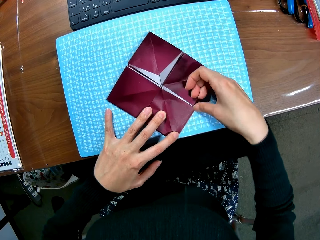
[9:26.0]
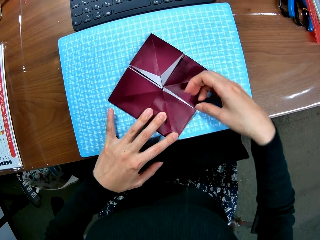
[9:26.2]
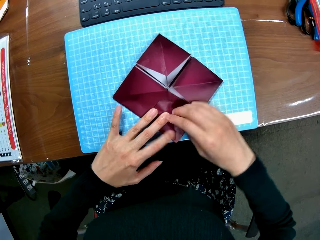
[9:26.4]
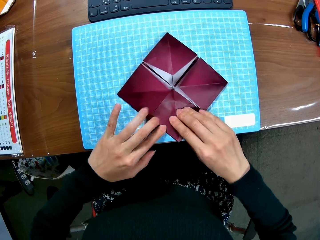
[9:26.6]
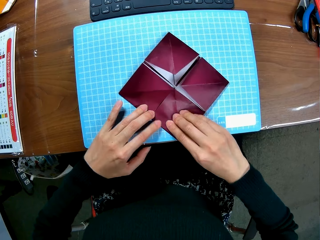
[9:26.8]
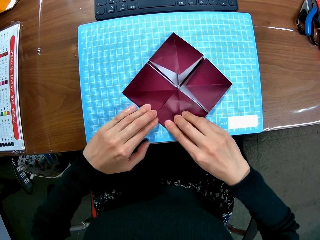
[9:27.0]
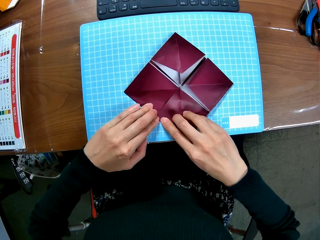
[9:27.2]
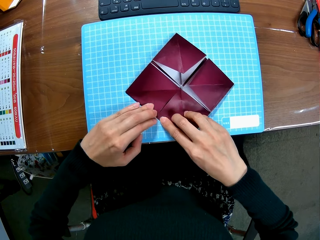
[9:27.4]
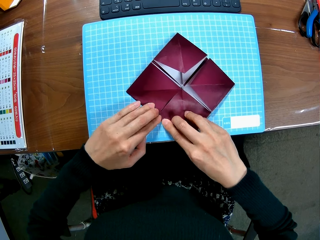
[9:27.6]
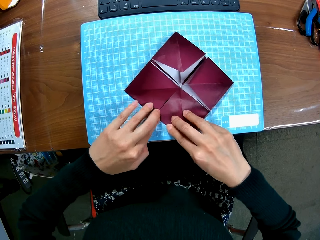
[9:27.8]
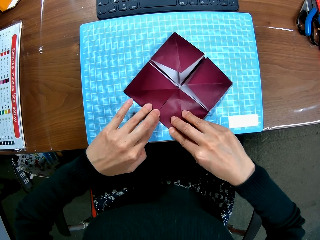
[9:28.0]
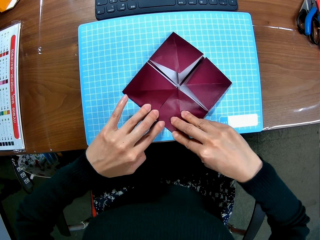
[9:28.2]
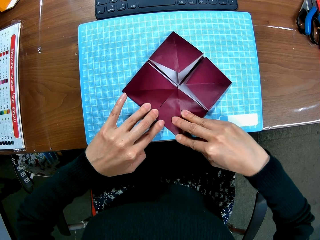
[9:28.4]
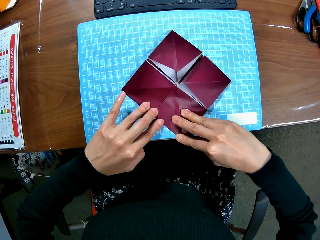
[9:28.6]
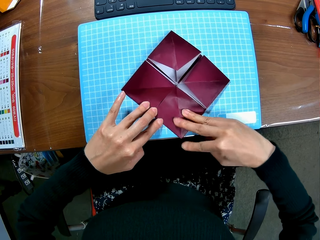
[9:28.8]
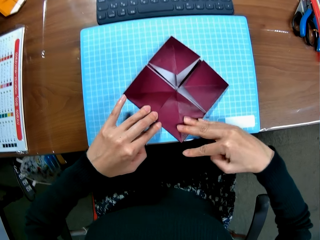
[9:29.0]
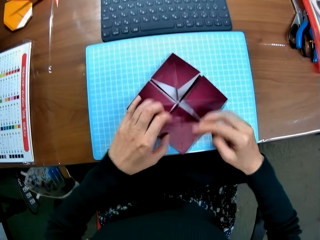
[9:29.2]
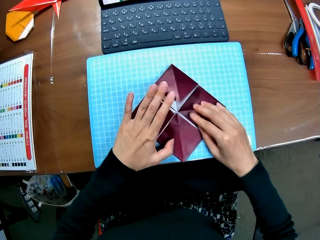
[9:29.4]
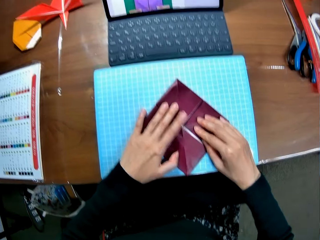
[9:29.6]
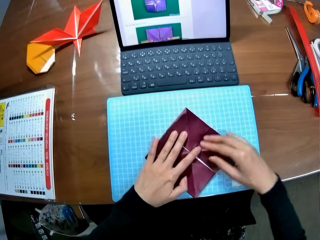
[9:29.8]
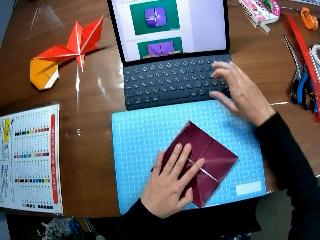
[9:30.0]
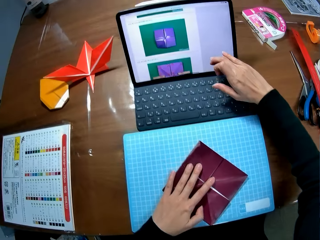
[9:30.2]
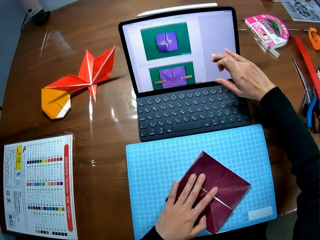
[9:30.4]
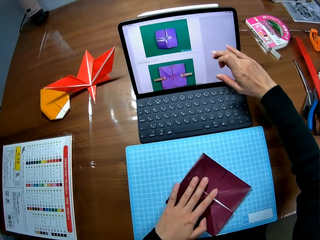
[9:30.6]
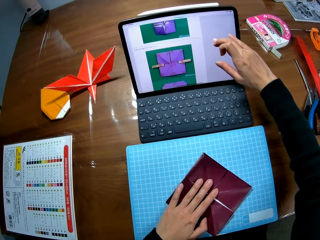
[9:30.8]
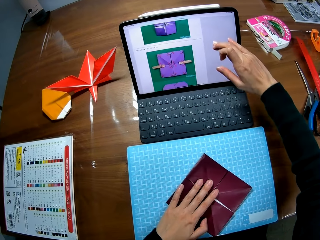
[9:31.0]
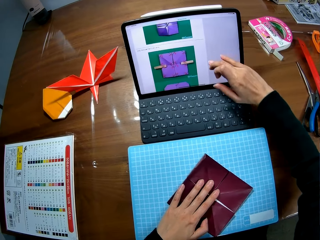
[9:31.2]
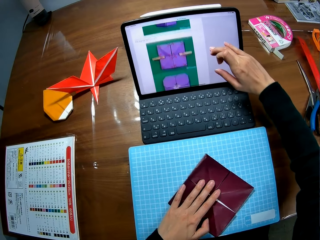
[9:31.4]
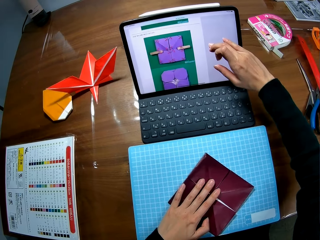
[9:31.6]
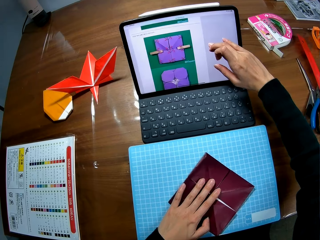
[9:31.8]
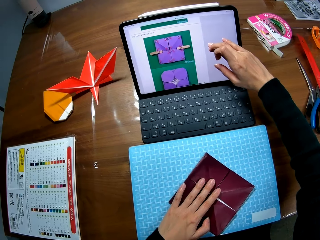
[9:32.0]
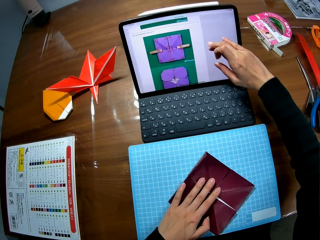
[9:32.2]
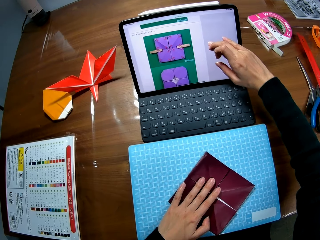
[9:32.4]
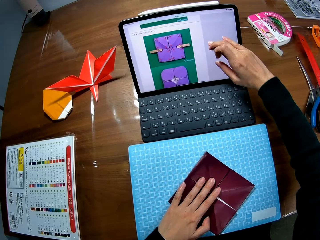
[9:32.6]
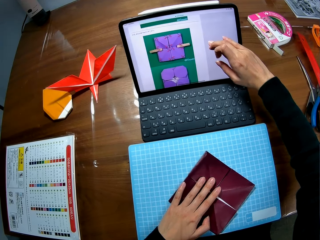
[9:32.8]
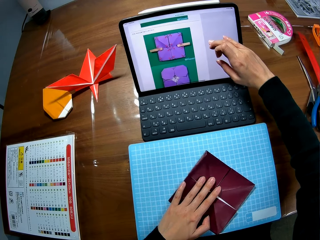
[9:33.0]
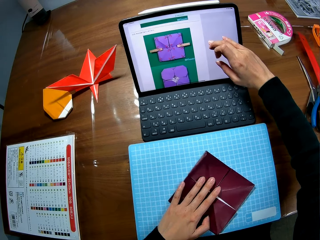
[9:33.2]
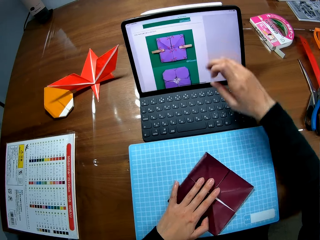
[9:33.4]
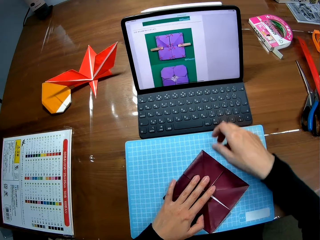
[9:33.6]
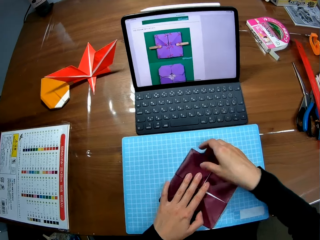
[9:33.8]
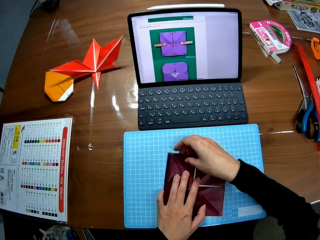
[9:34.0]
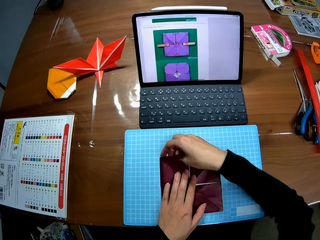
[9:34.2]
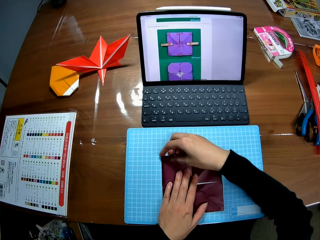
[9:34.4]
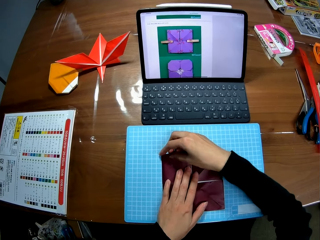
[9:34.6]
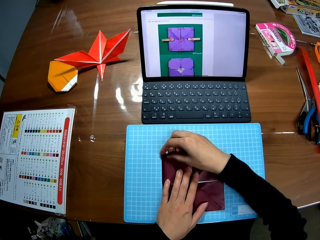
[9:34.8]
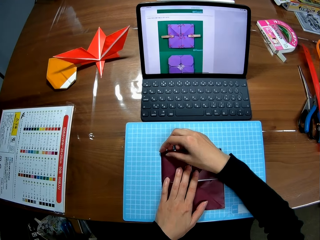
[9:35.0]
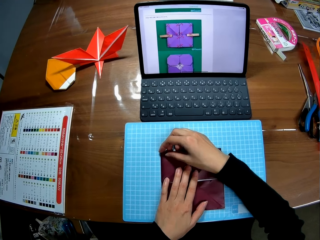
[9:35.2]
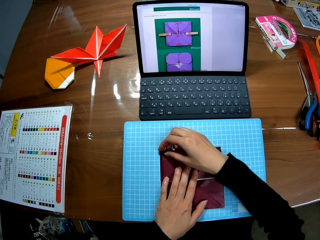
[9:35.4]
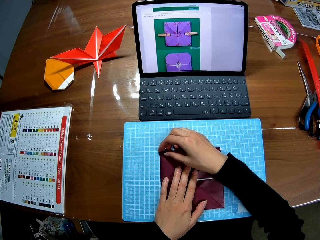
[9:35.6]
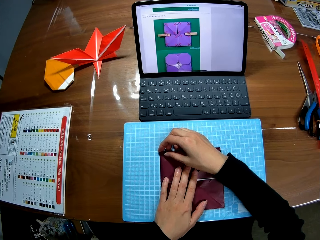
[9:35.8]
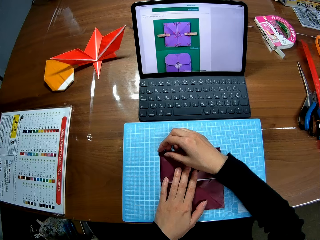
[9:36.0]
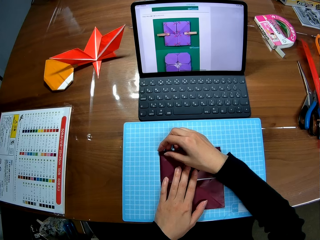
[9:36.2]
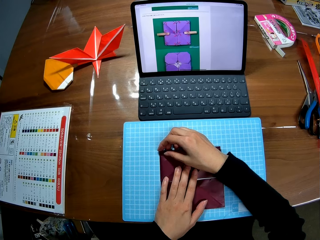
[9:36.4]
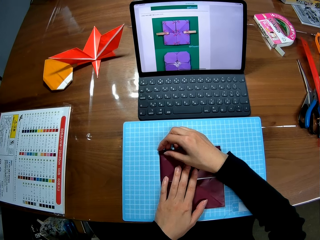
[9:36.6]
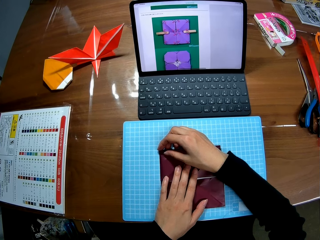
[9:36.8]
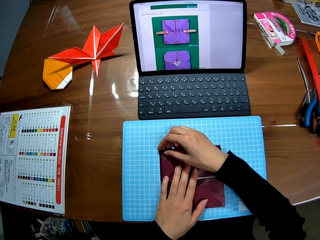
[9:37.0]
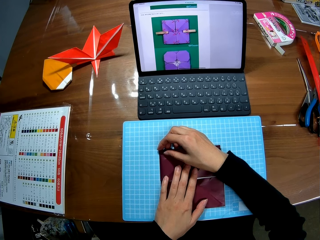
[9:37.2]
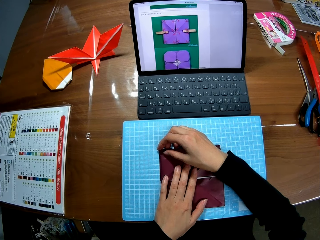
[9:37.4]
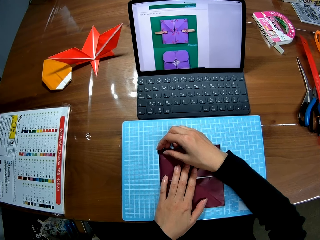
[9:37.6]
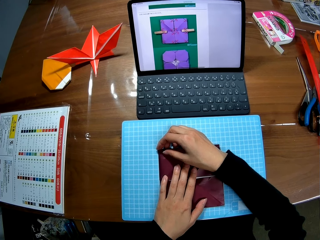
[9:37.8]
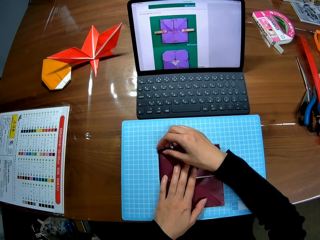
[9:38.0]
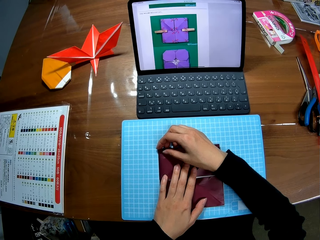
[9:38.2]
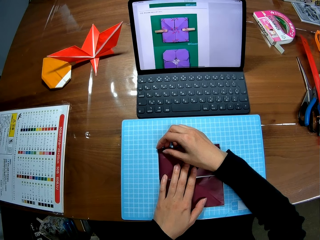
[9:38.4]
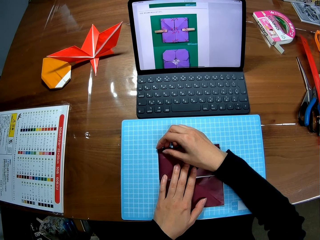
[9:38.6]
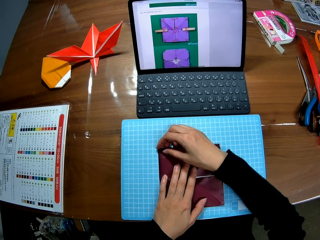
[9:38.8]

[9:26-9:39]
The camera wearer touches the screen. He moves the computer screen with his fingers. He moves the model pyramid. He folds paper. He holds the model pyramid. He pauses folding the paper.

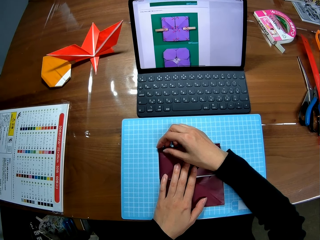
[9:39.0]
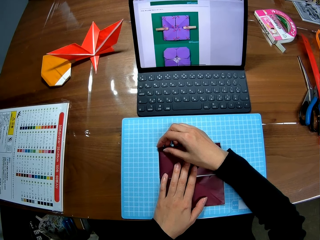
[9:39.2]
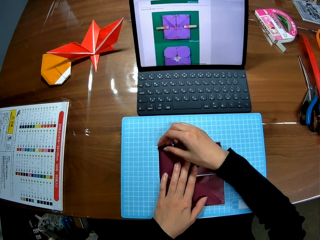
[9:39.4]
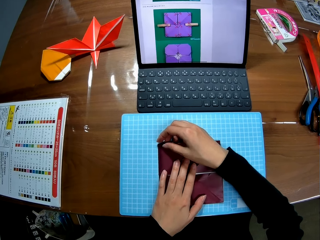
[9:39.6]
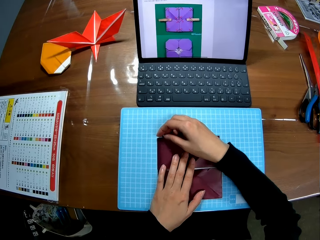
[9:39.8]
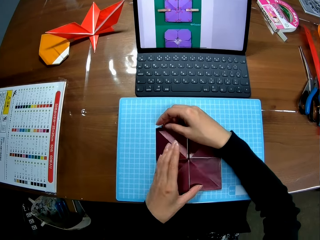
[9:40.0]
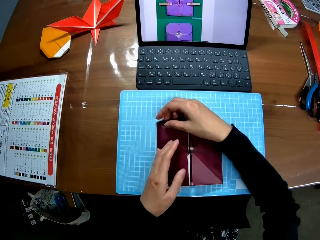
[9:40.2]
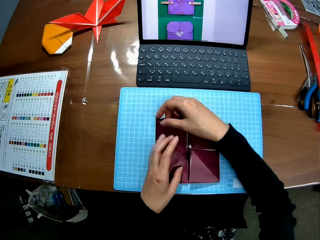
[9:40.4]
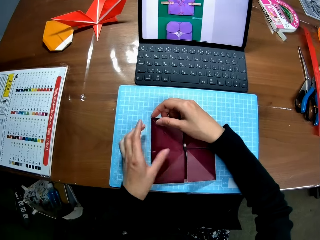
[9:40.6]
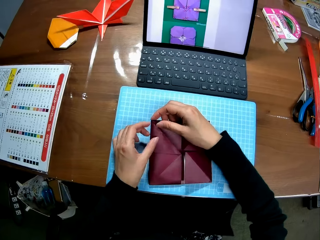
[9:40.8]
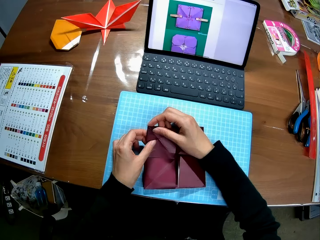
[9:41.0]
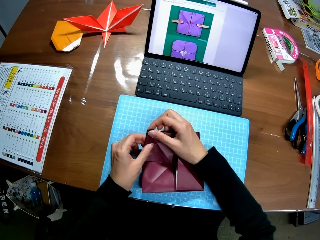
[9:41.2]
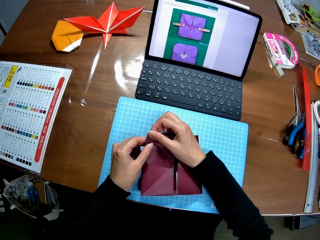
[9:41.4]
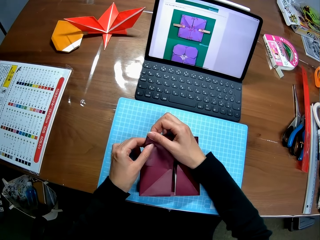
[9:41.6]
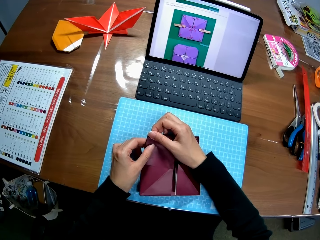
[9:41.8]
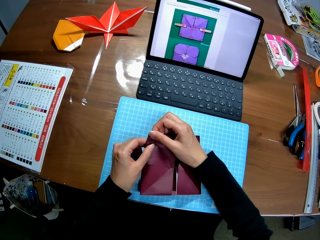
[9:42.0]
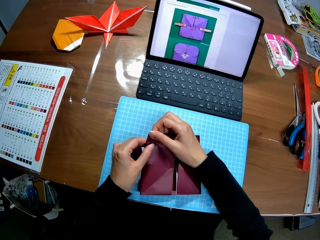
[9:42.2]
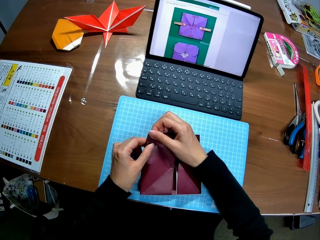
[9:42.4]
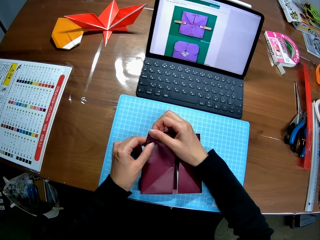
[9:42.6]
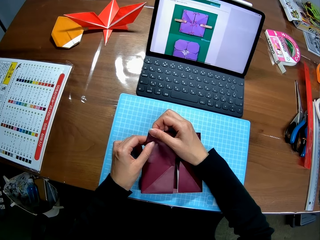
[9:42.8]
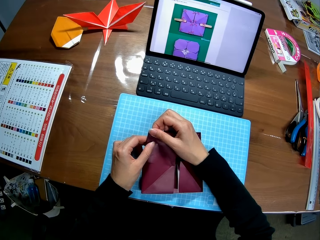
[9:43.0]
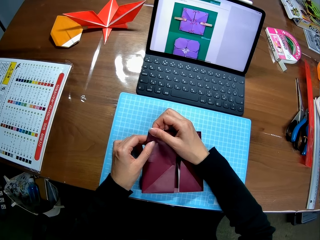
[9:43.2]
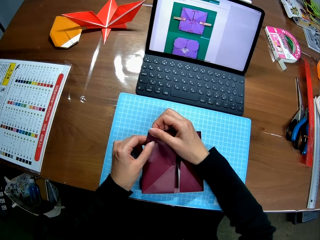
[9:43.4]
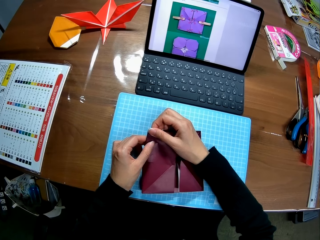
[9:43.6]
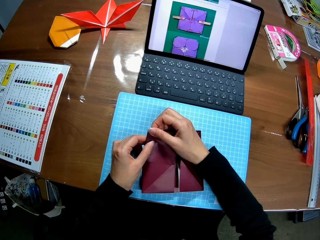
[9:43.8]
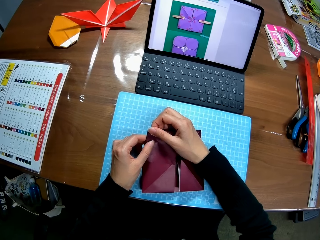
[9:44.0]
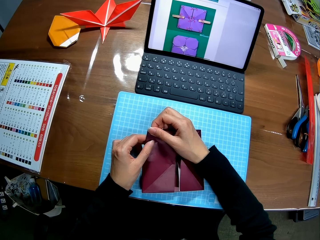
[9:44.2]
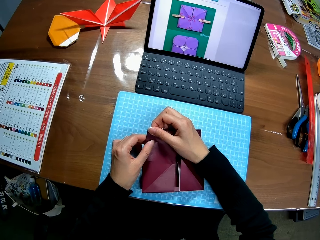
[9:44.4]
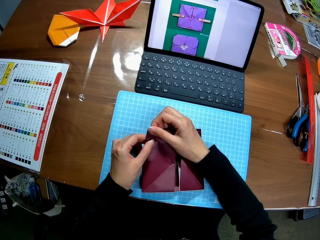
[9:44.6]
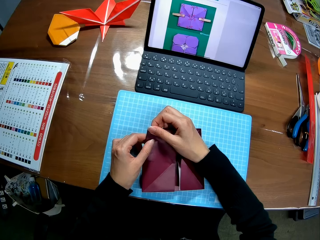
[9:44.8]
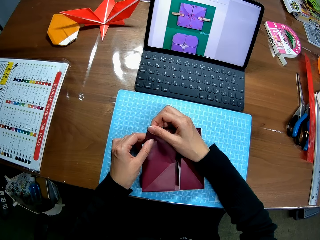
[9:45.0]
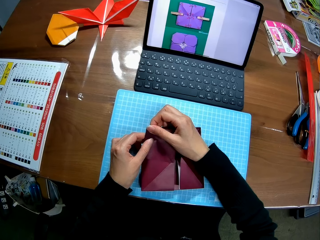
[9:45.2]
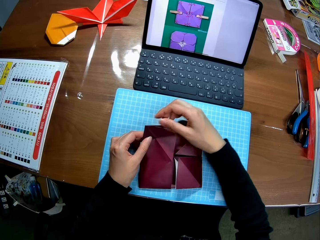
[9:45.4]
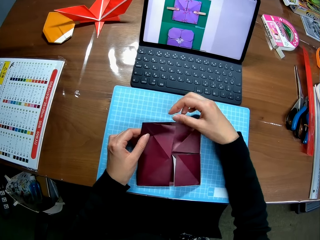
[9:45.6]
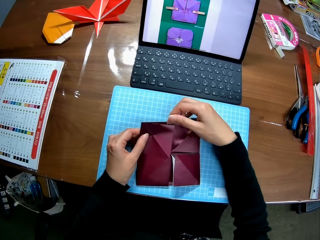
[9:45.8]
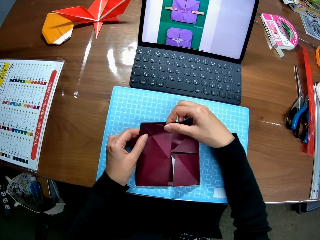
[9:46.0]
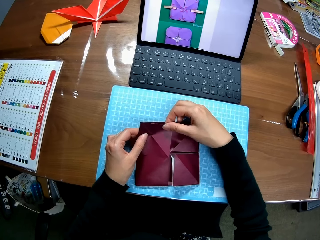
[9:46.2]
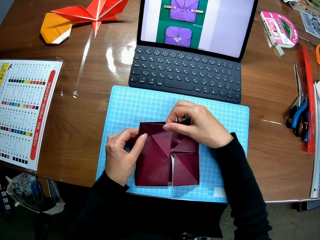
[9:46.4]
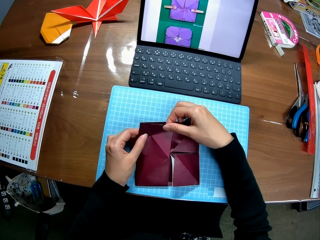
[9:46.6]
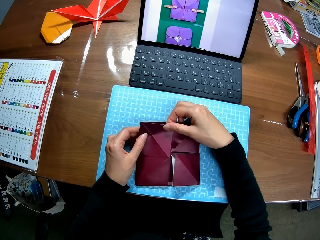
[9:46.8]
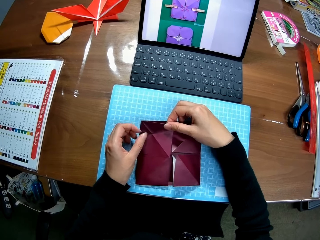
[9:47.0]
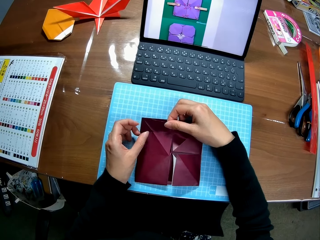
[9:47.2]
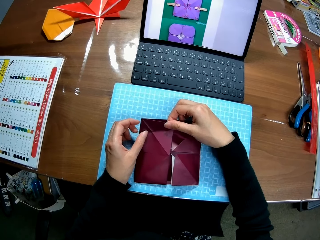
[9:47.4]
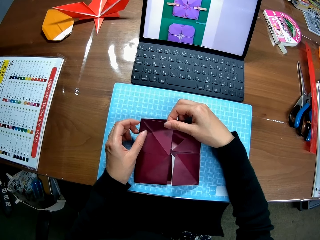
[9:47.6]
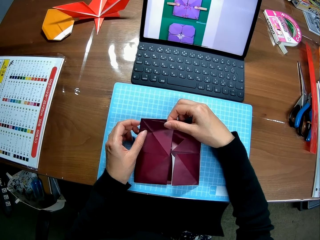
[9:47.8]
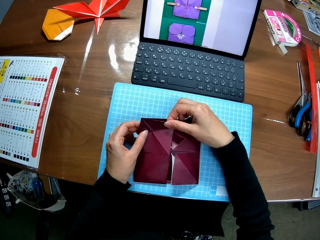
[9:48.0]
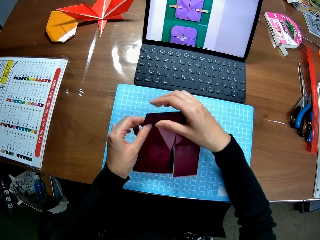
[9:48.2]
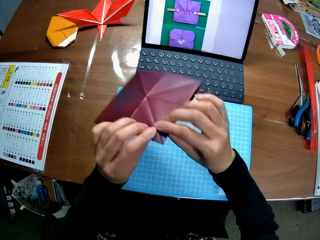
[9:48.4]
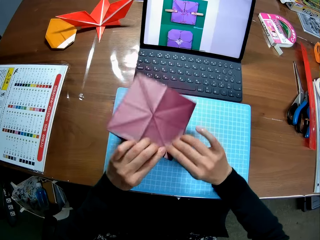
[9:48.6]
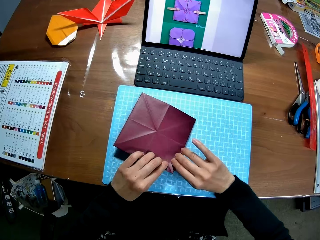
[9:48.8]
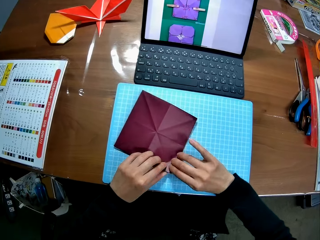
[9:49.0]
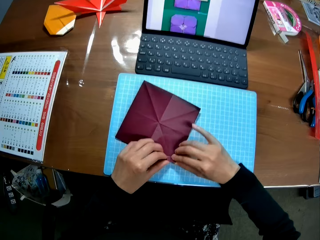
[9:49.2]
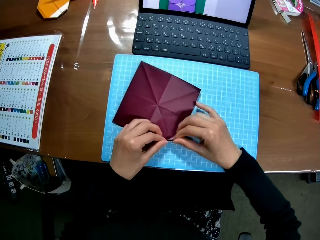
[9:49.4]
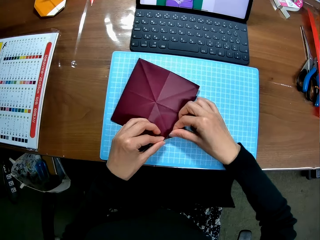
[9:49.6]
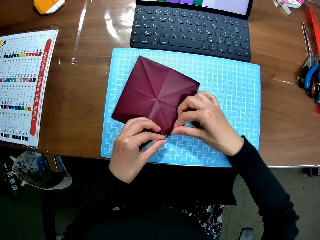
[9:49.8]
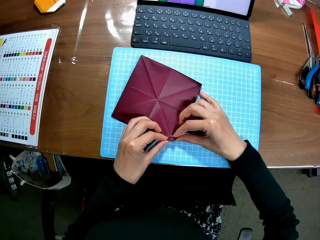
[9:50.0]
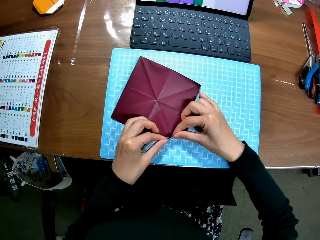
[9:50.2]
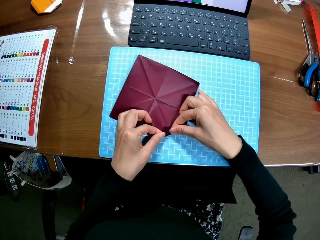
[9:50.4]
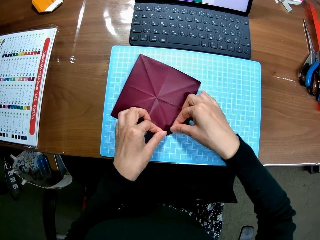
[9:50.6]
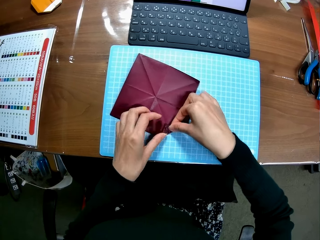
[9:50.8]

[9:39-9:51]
The camera wearer holds the model pyramid on one corner. They continue folding paper. They pause folding the paper. They hold the model pyramid. They turn the model pyramid. They fold the model pyramid.
